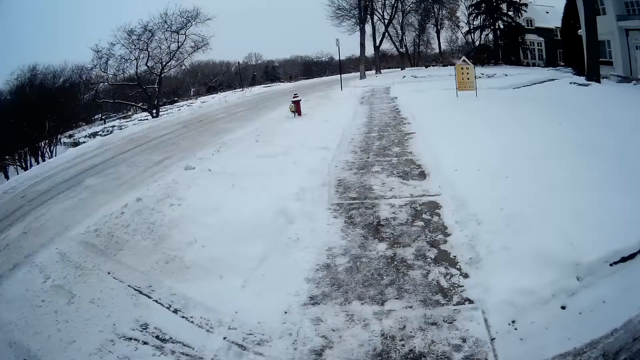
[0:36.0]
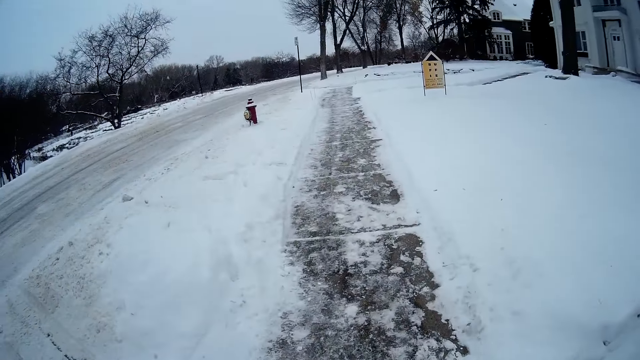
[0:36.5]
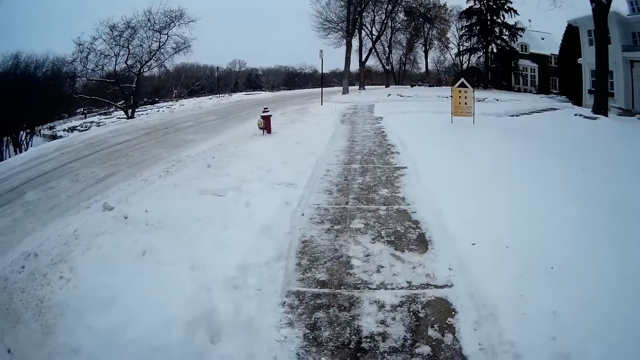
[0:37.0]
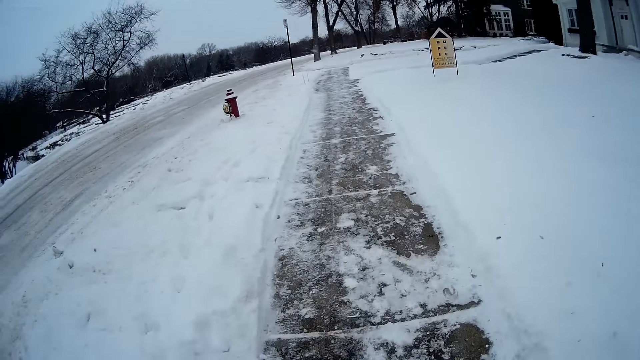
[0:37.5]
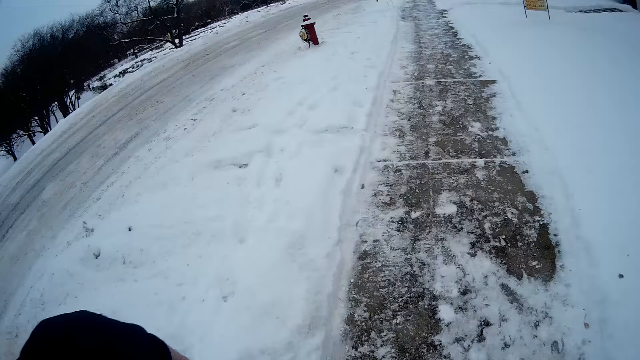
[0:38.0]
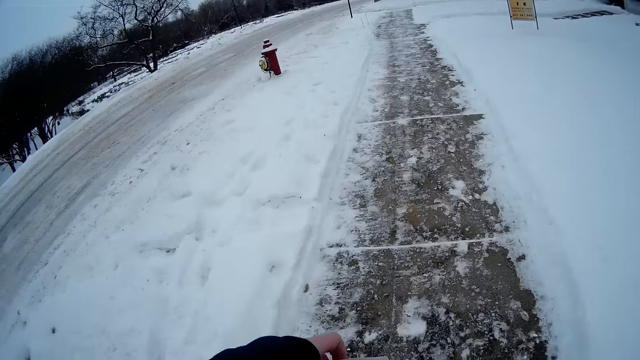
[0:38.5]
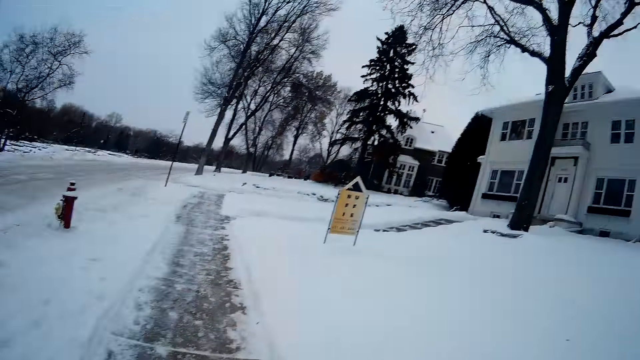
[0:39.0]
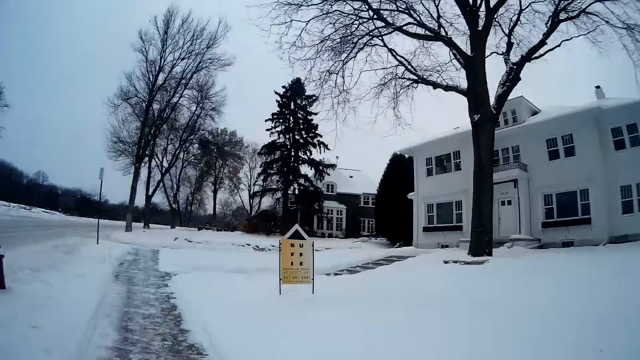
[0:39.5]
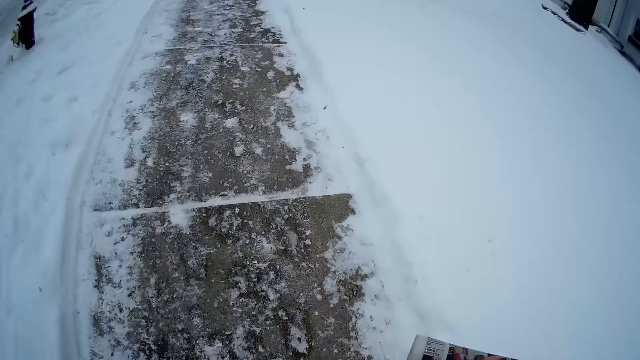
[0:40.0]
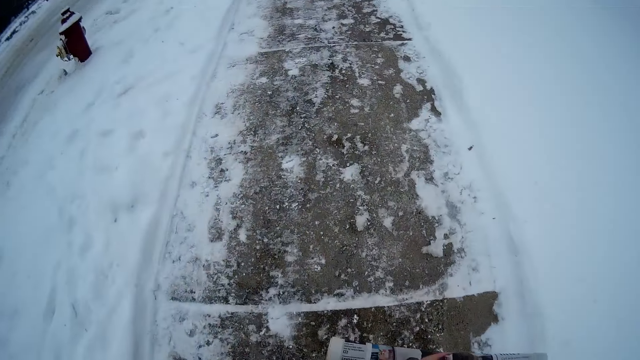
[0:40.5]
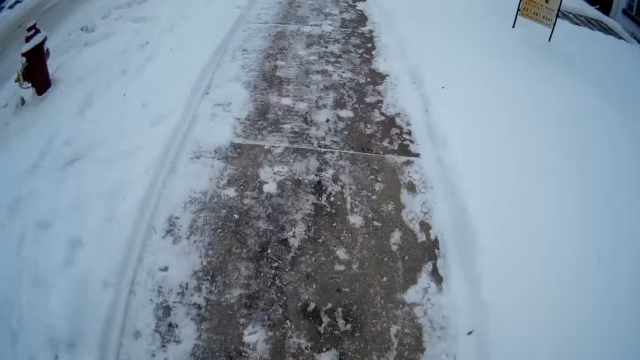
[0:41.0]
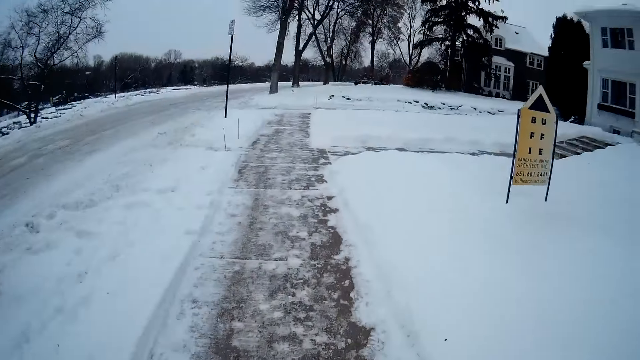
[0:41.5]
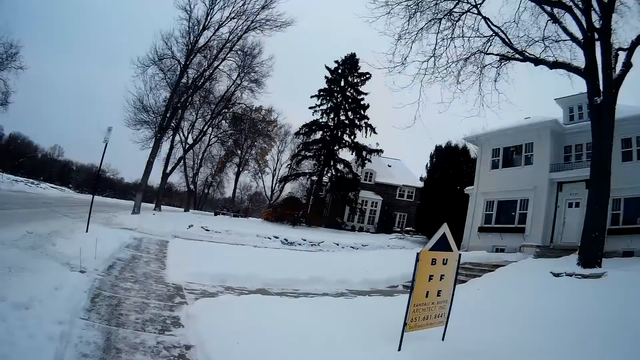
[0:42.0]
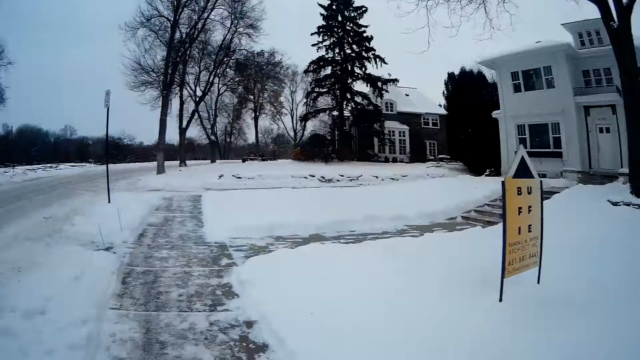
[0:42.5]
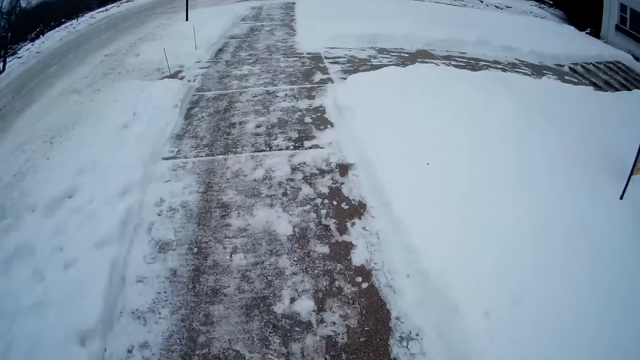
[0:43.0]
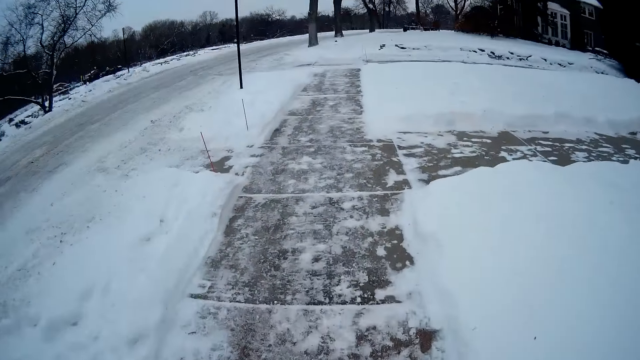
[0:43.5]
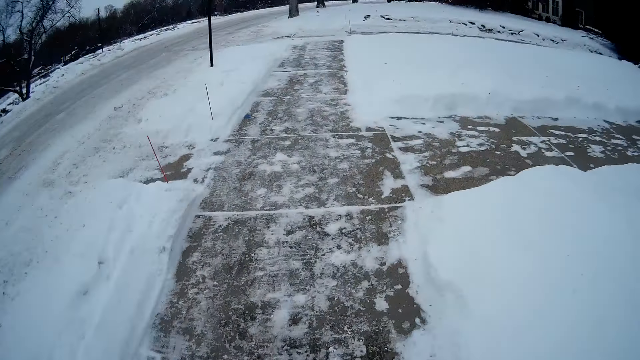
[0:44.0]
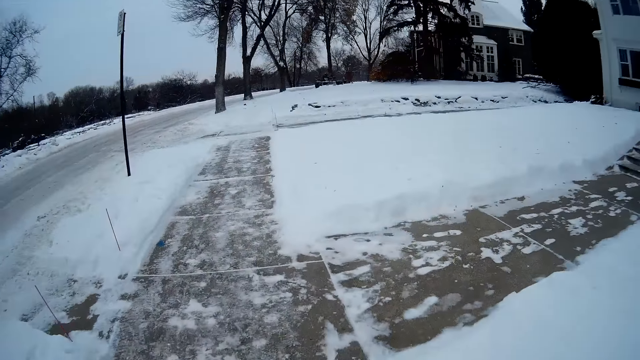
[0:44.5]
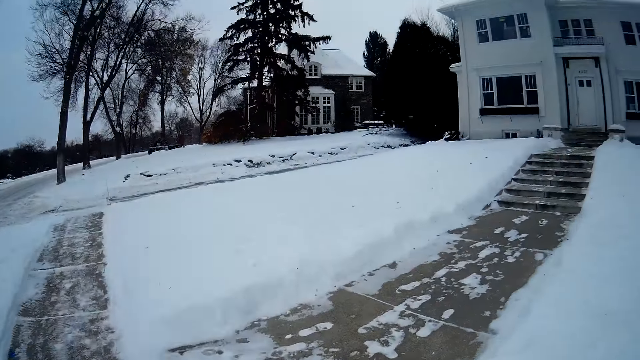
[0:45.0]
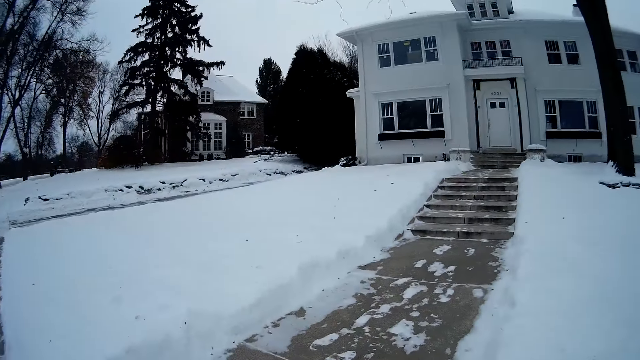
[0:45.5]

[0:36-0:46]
The camera wearer walks on the road. He passes a newspaper from his left hand to his right hand. He walks to another path.
